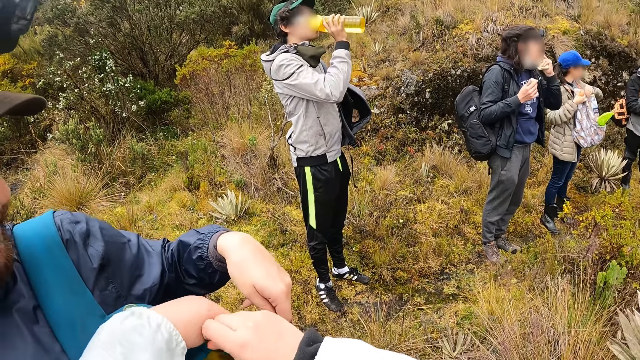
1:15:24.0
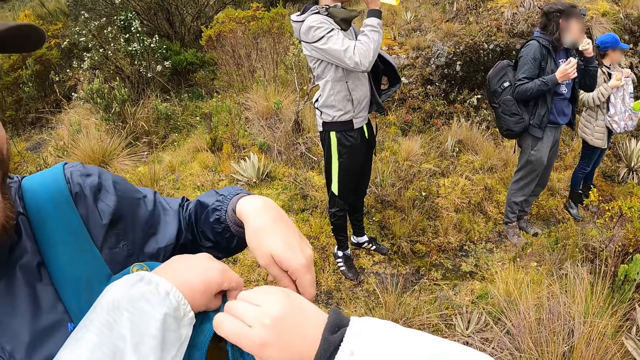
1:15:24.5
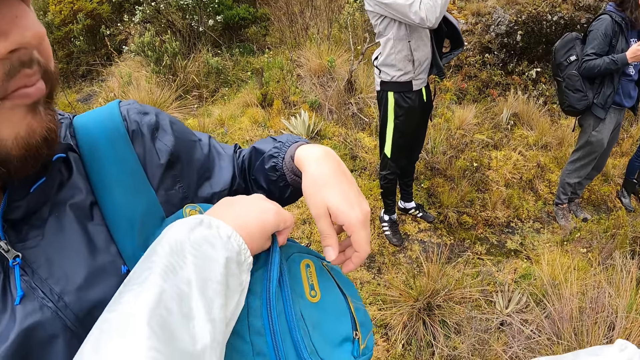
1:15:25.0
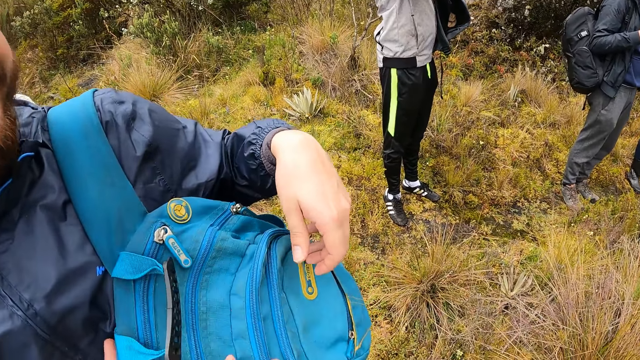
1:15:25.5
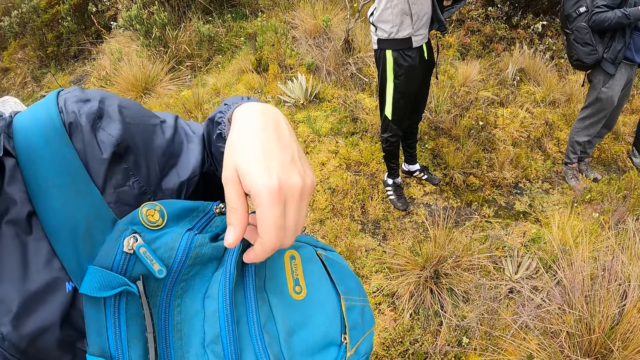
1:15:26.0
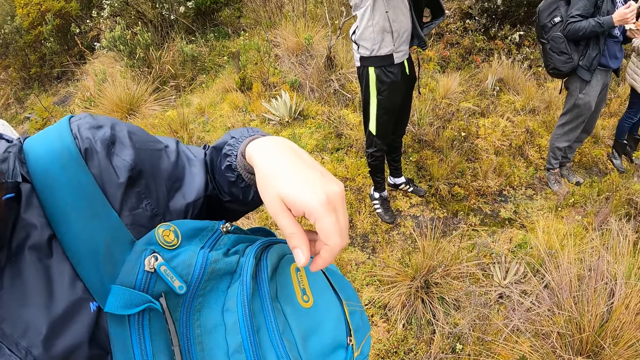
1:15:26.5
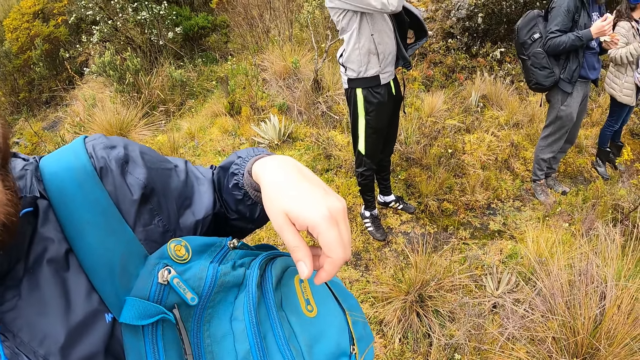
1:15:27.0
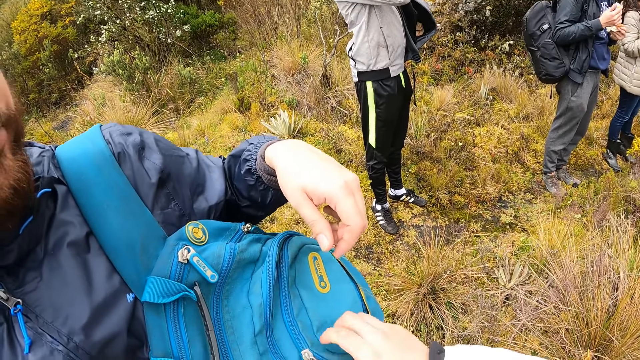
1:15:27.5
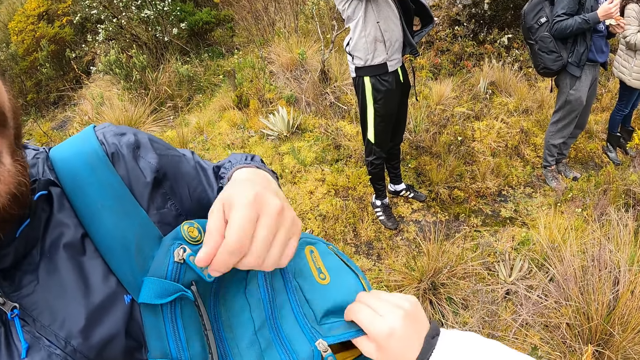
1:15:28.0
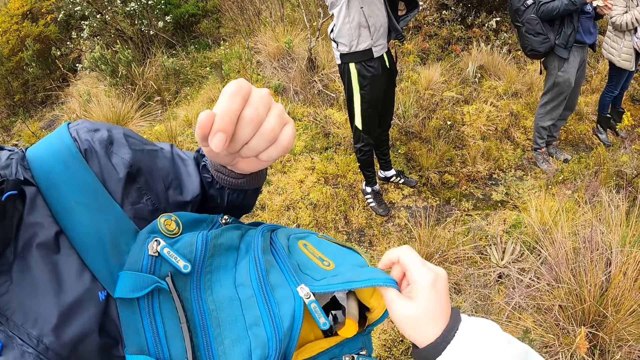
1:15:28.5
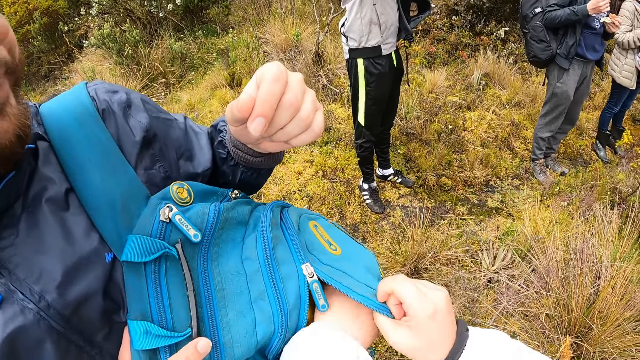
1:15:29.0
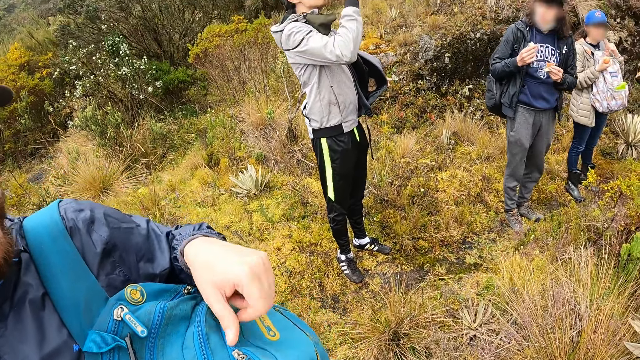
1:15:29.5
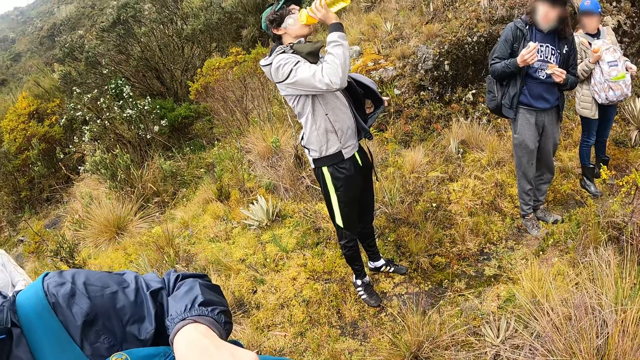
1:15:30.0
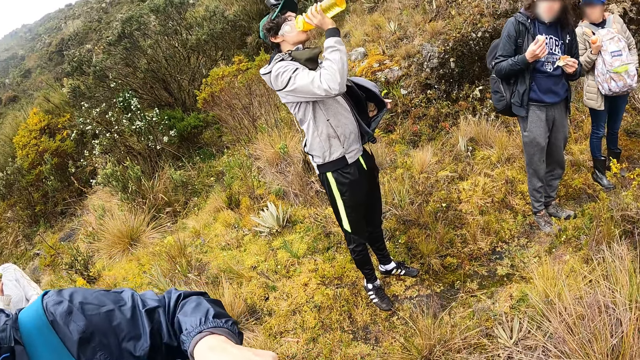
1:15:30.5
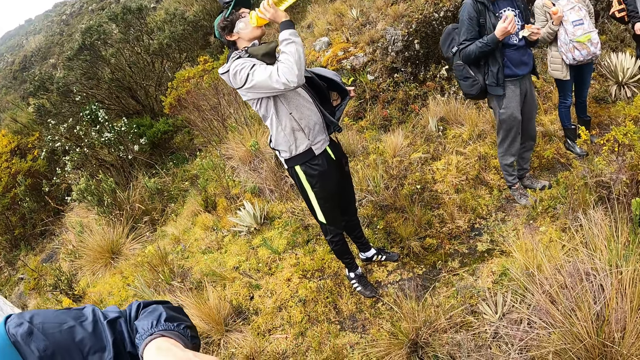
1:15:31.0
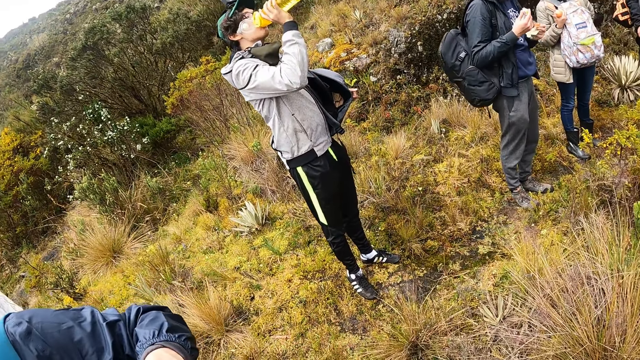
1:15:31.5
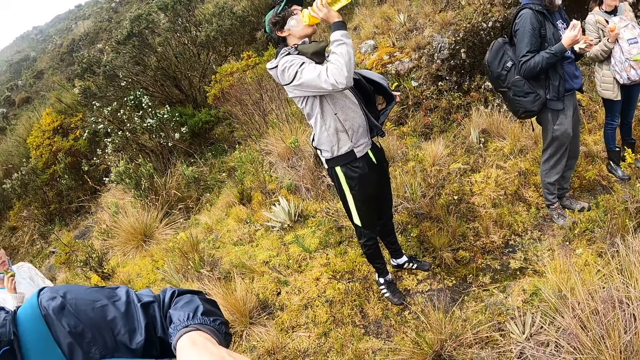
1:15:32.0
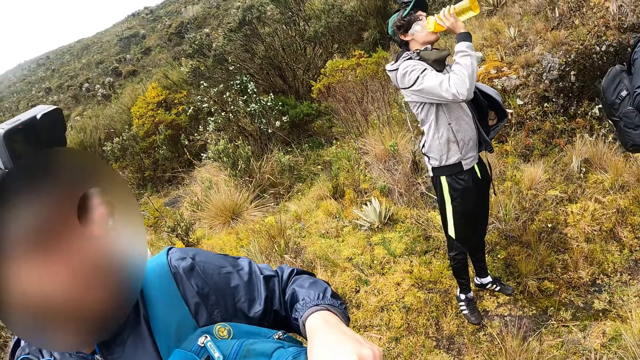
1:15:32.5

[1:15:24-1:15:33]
A man eats from the pack of cookies in his left hand. The camera wearer zips the backpack on another man's left shoulder with her right hand. She unzips a smaller compartment in the backpack on the other man's left shoulder with her right hand. A woman touches her face with her left hand.

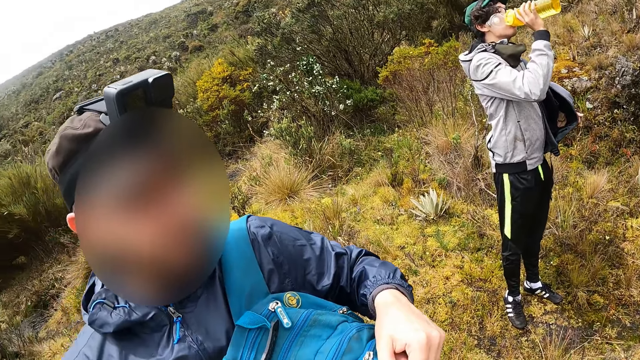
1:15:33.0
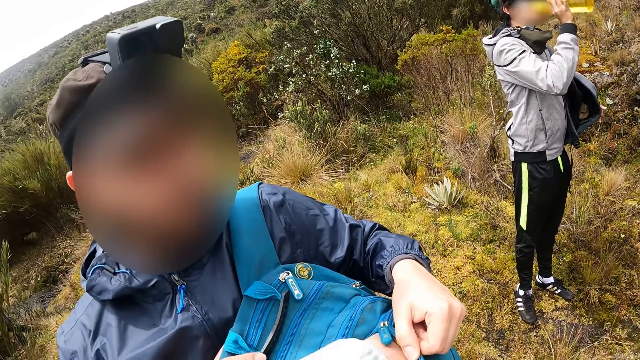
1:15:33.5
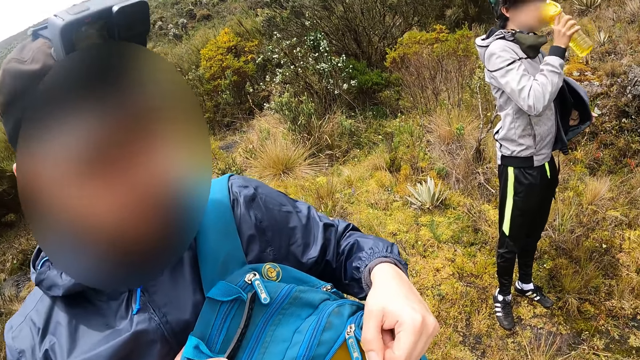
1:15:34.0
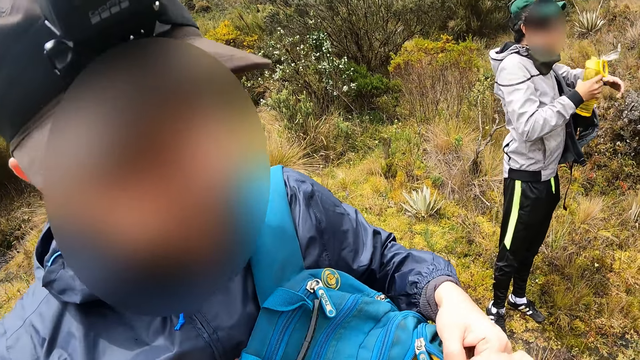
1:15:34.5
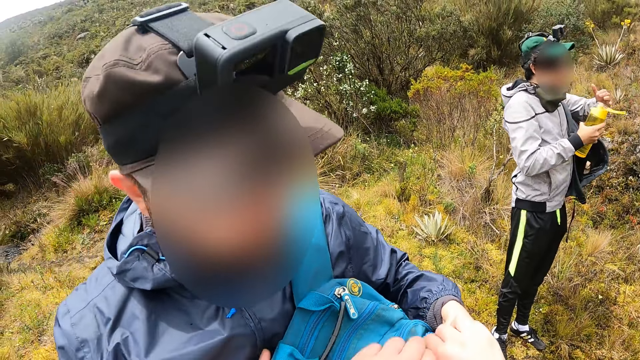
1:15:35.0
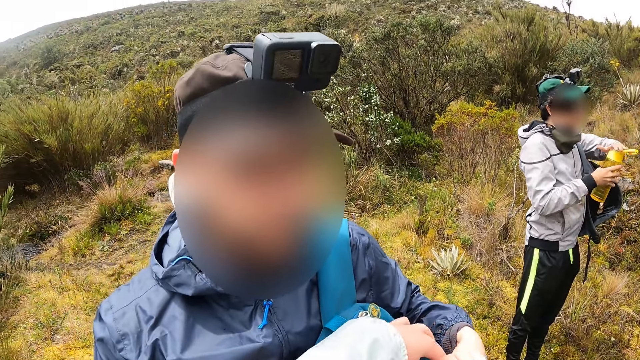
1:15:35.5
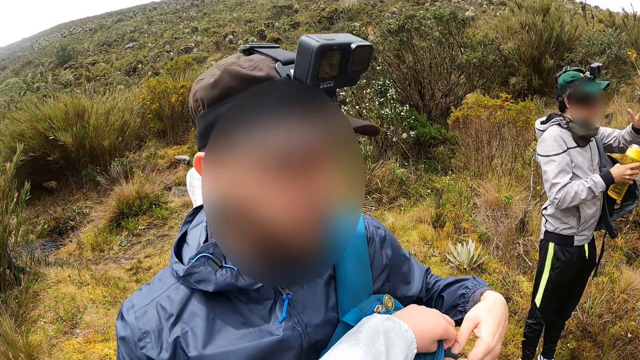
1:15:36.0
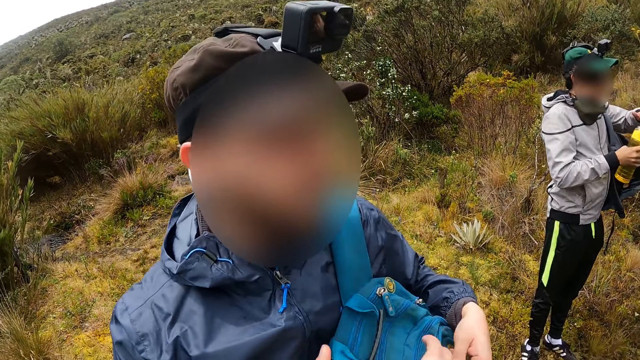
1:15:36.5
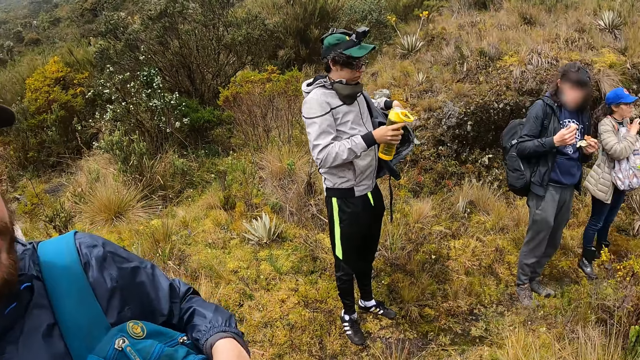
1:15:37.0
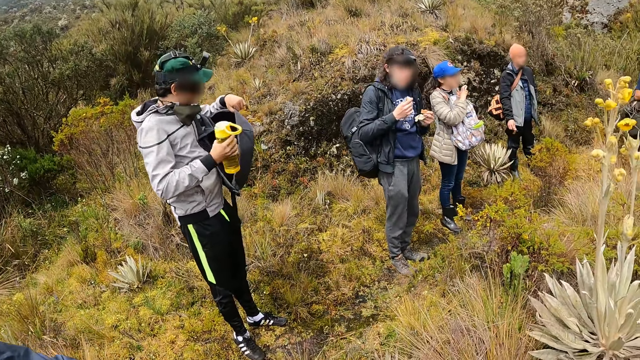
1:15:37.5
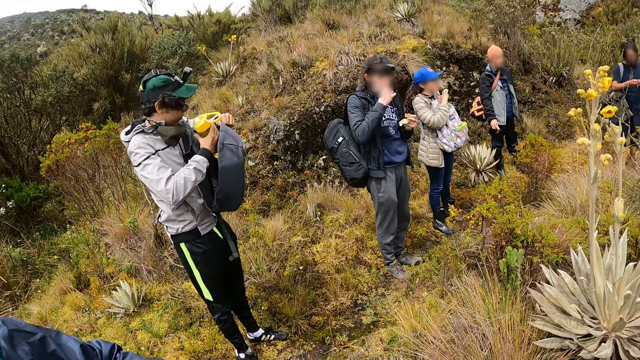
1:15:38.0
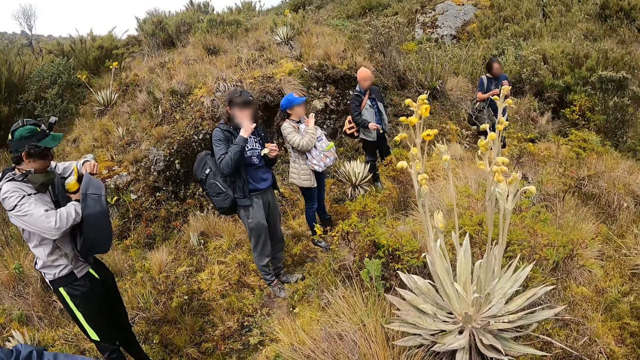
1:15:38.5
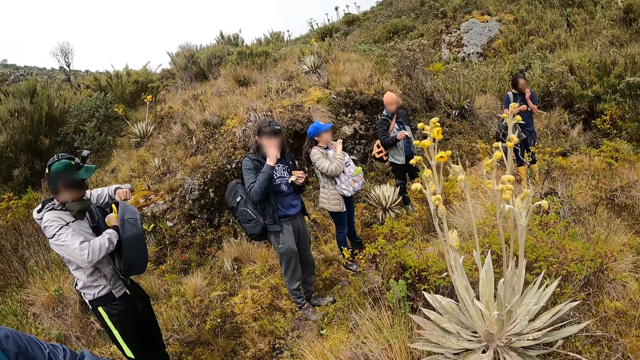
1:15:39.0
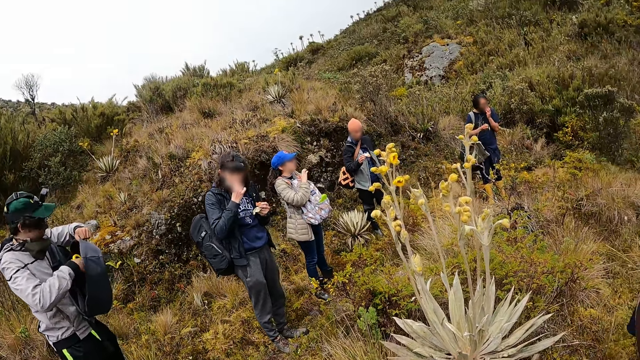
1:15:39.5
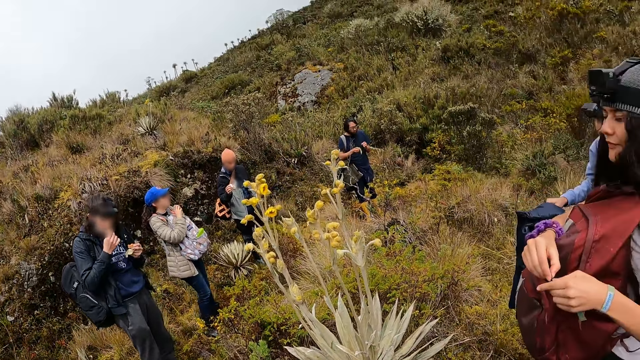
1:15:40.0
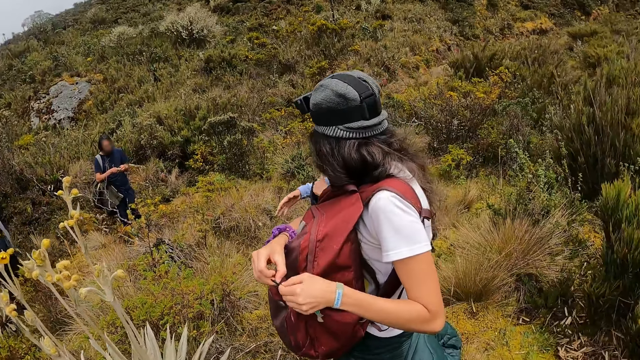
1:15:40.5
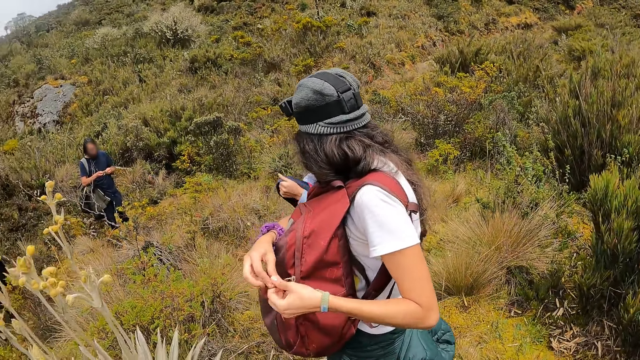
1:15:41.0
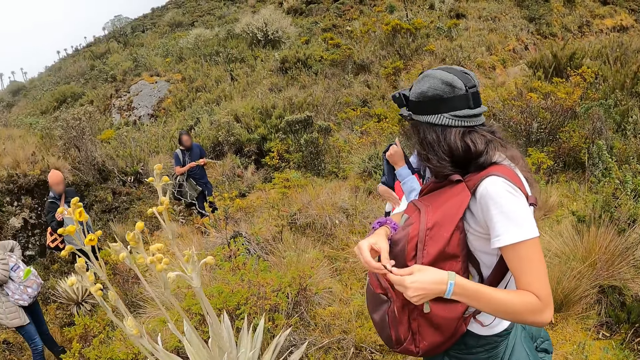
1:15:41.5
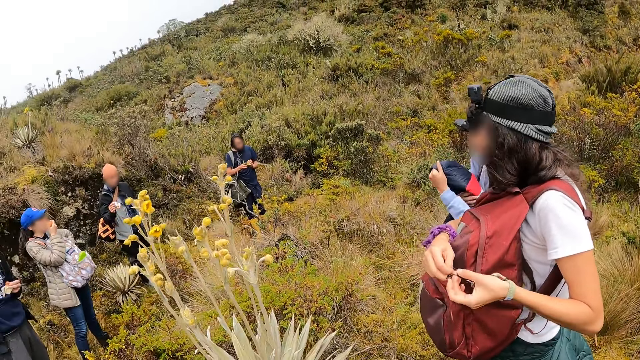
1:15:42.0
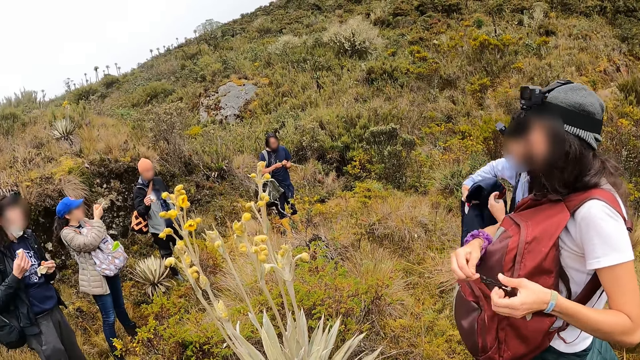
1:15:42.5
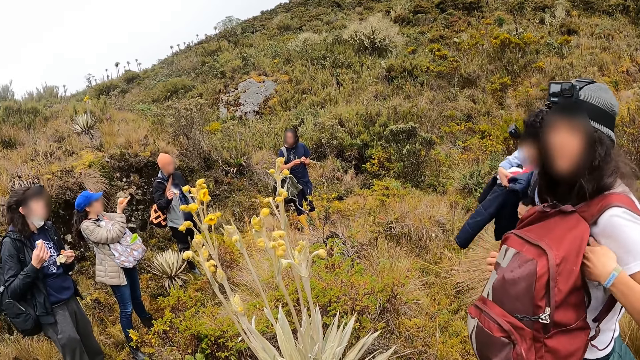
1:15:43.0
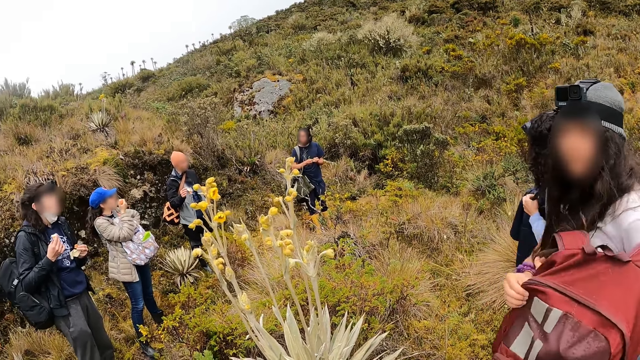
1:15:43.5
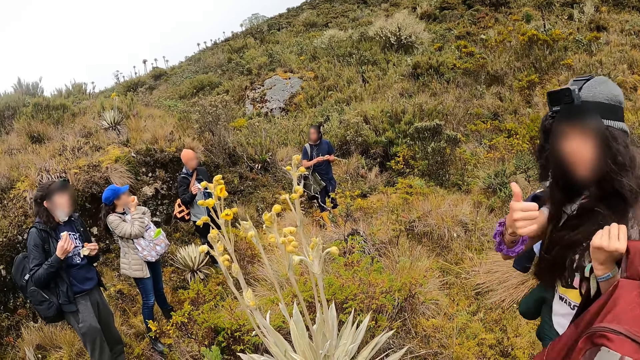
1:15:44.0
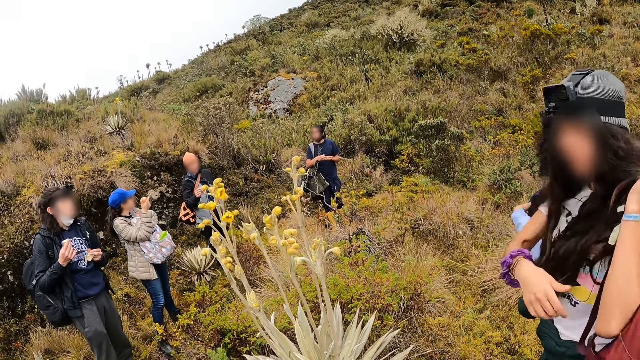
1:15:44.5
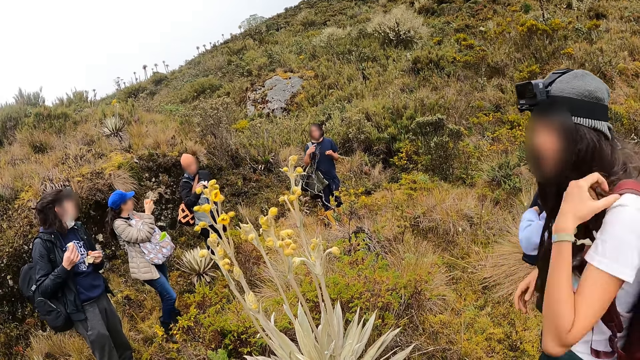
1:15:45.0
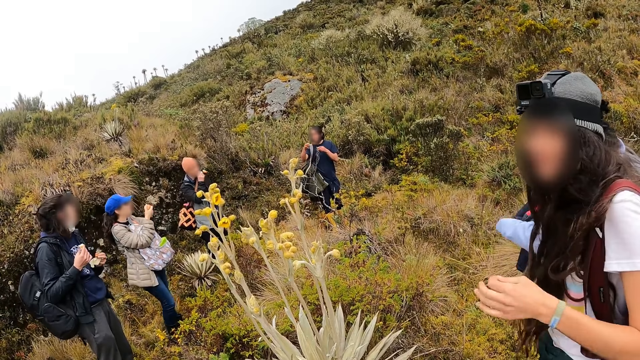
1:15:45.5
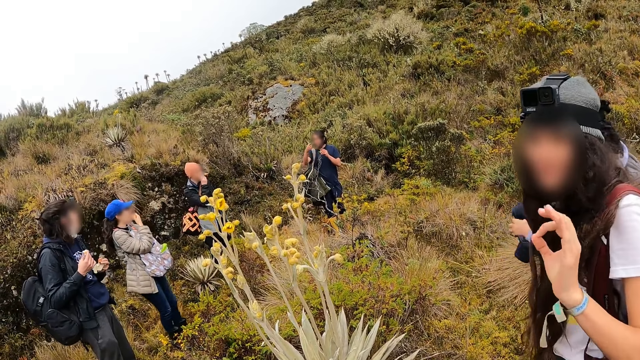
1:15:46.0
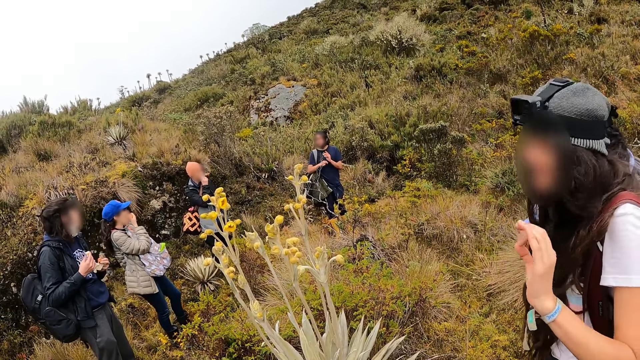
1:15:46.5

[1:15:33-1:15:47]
The camera wearer zips a smaller compartment in the backpack on a man's left shoulder with her right hand. Another man closes the water bottle in his right hand with his left hand. A third man eats from the pack of chocolate in his right hand. The second man puts the water bottle in his right hand into the backpack on his left shoulder. The camera wearer looks around. A woman converses with a fourth man. Another woman backs the backpack on her back. She gives the camera wearer a thumbs up with her right hand. The first woman eats from the snack in her right hand. A fifth man eats from the pack of chocolate in his right hand. The second woman makes a hand gesture to the camera wearer with her left hand.
